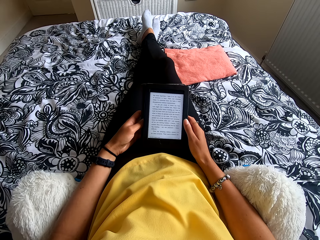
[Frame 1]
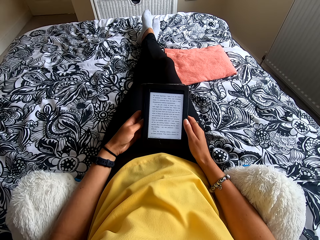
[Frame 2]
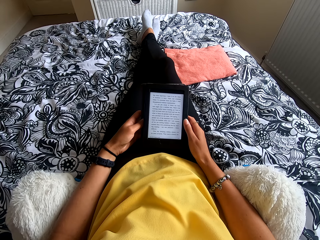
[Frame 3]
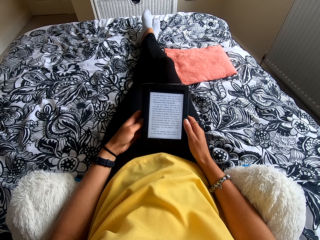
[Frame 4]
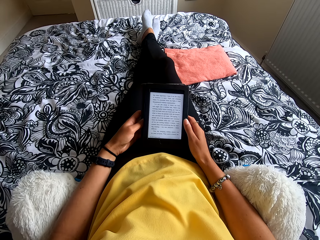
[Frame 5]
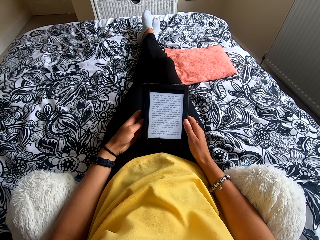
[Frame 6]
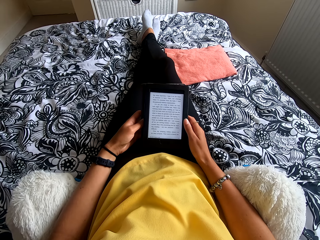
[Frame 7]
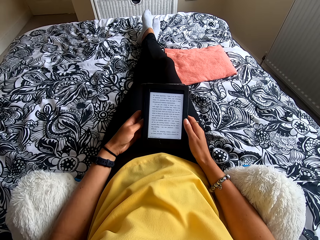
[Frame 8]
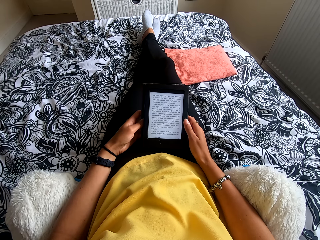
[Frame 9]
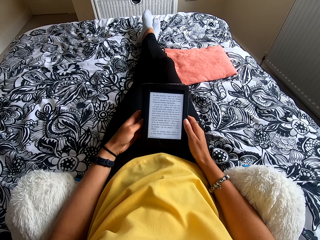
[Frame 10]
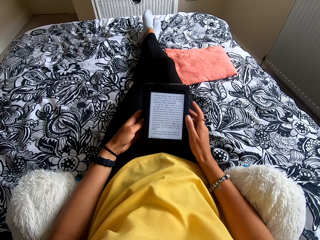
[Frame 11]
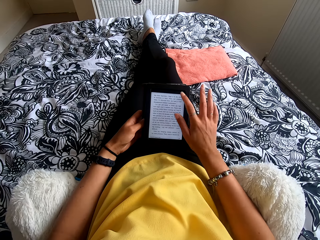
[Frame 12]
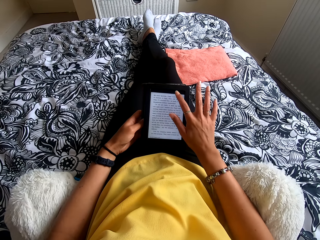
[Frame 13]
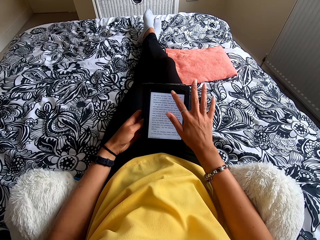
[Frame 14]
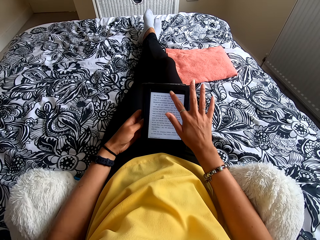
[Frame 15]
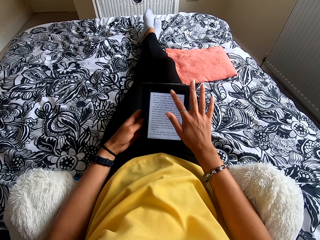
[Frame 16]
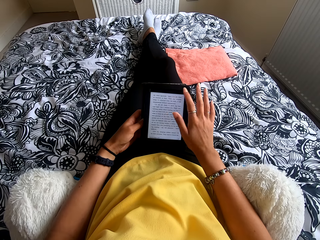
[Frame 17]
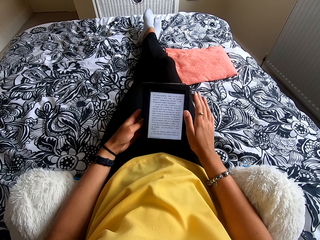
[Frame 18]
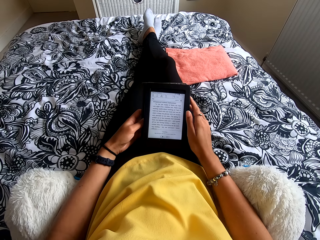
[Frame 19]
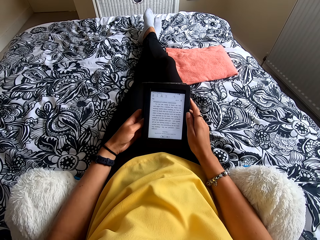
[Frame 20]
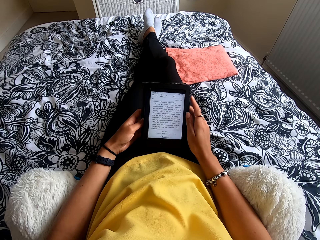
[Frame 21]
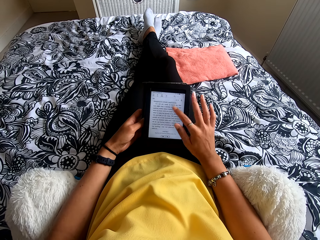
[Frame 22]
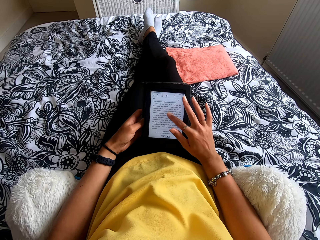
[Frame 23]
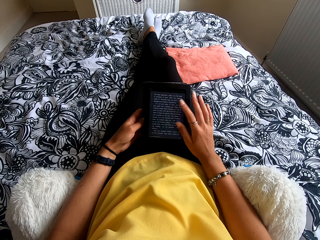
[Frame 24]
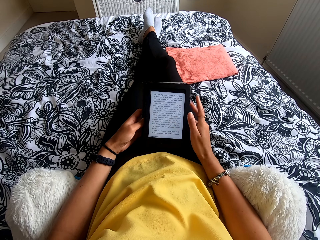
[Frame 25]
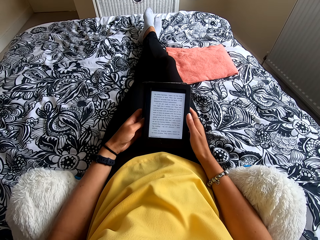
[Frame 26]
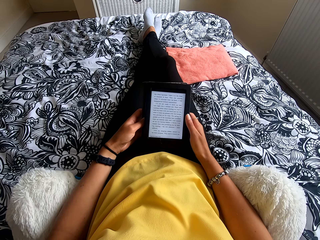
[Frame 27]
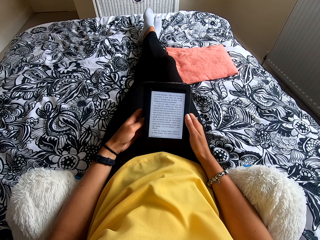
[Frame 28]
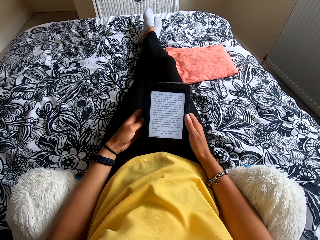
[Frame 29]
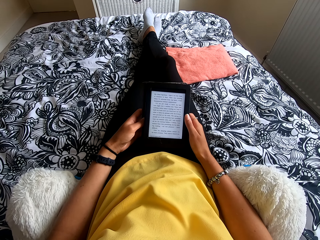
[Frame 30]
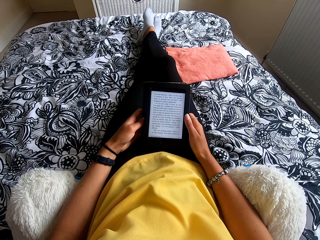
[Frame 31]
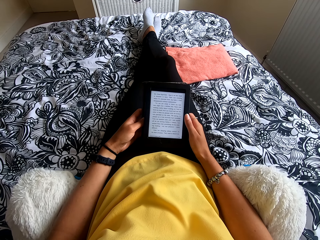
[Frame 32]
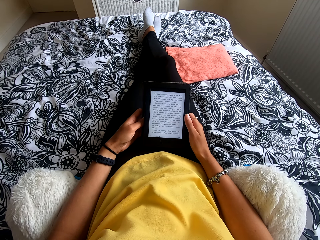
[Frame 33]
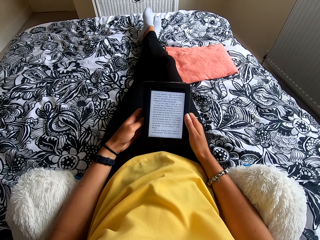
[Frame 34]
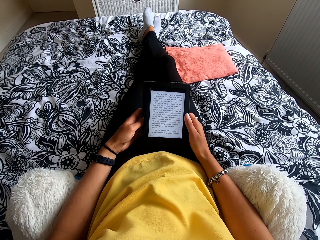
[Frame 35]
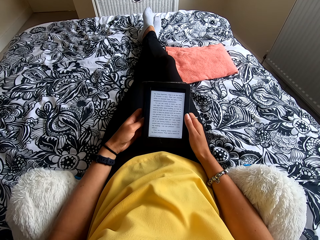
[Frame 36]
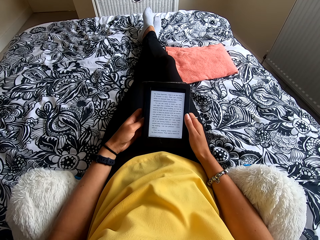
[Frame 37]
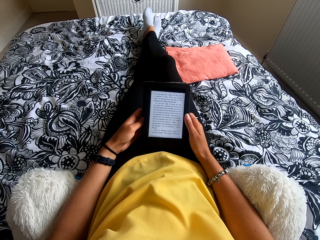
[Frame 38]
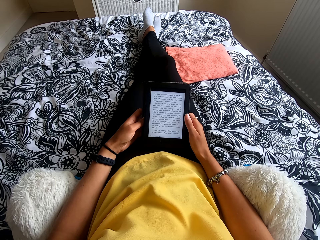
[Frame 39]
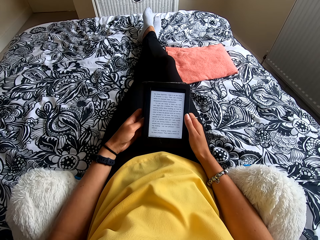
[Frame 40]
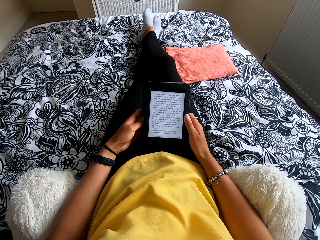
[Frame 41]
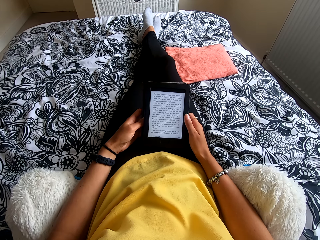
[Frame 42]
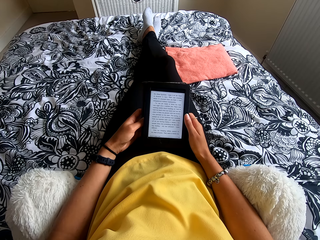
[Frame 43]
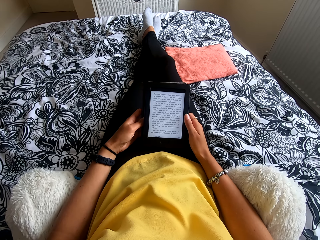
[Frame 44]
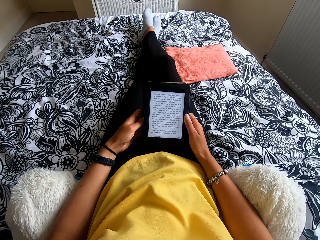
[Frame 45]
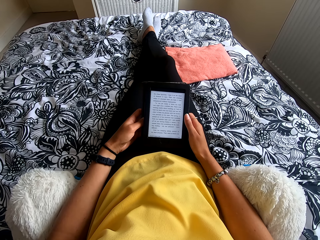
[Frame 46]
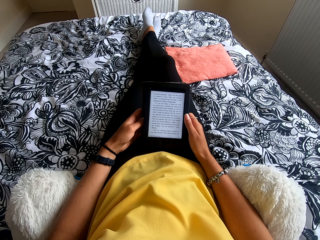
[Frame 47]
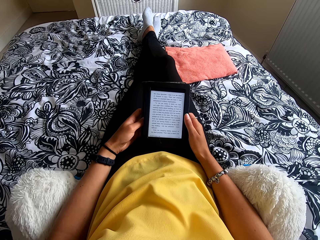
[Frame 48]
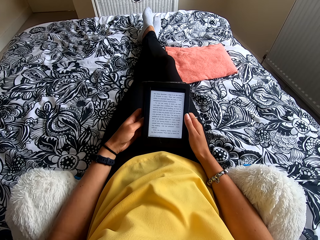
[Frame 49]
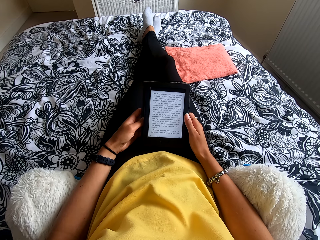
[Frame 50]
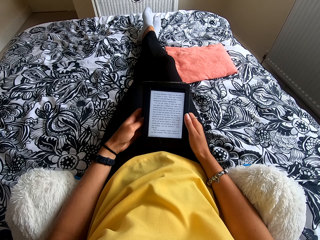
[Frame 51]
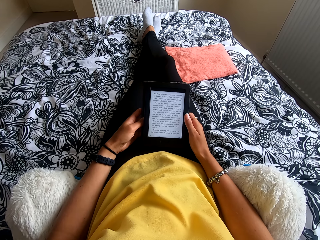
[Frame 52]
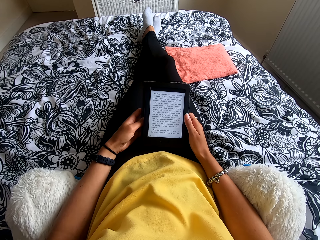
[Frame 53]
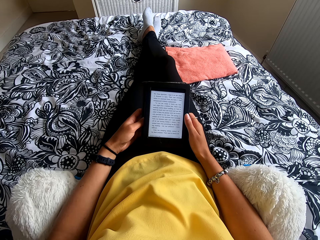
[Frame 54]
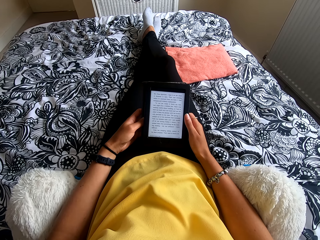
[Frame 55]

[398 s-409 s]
The camera wearer operates the tablet or ebook reader. They press the ebook reader. They look at the tablet.

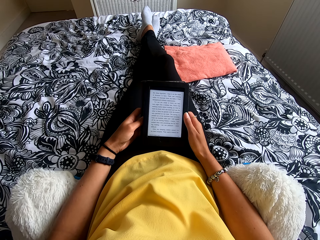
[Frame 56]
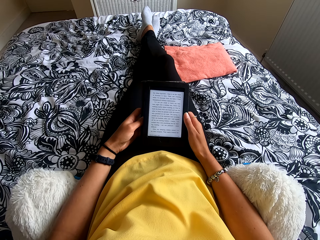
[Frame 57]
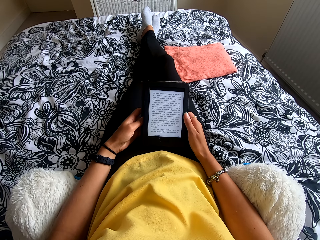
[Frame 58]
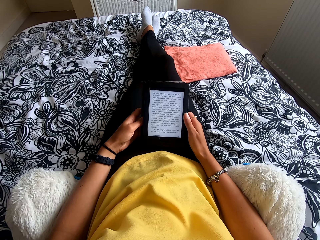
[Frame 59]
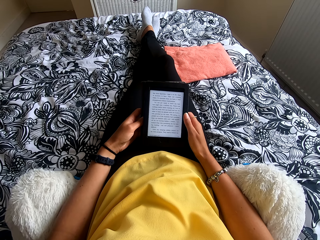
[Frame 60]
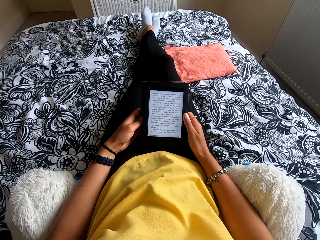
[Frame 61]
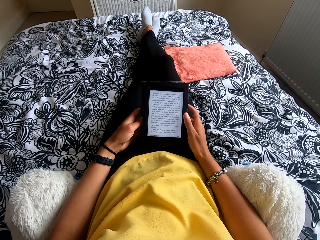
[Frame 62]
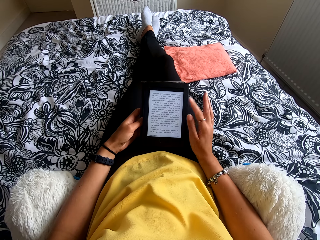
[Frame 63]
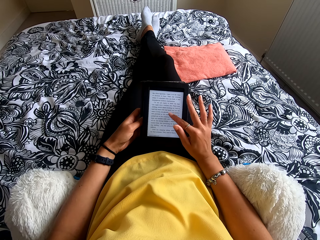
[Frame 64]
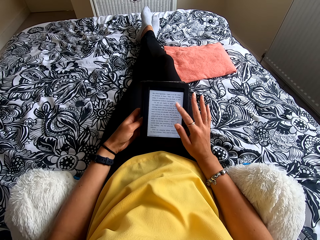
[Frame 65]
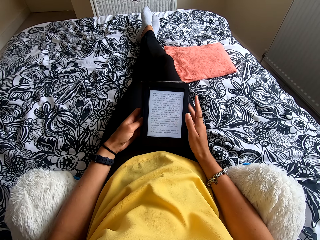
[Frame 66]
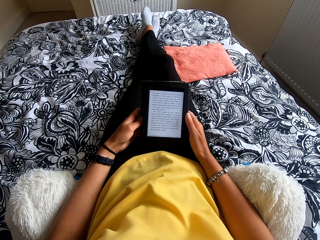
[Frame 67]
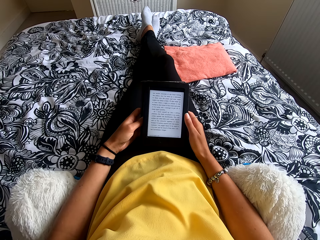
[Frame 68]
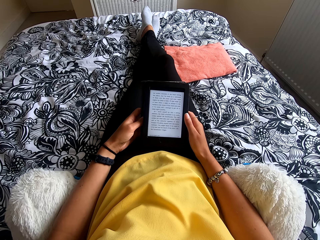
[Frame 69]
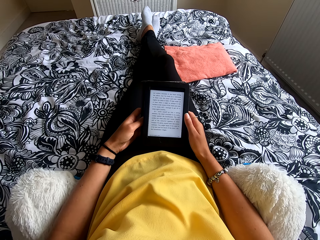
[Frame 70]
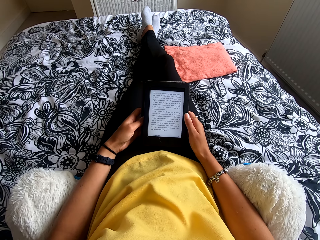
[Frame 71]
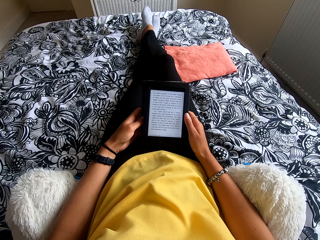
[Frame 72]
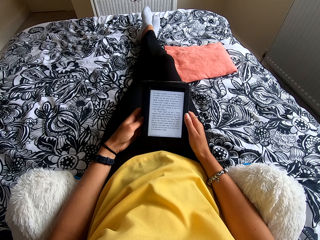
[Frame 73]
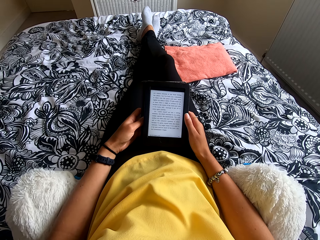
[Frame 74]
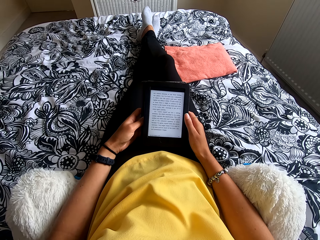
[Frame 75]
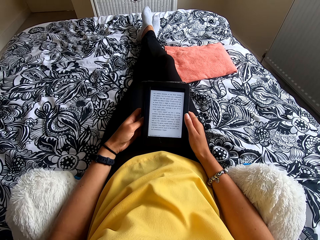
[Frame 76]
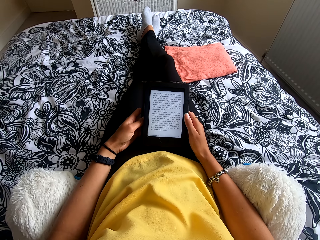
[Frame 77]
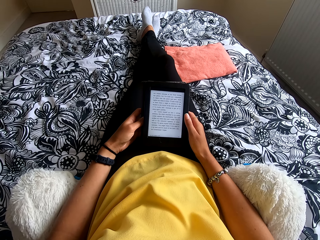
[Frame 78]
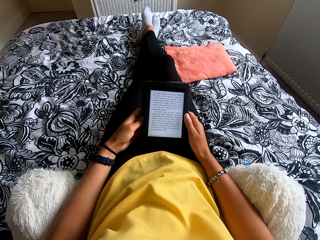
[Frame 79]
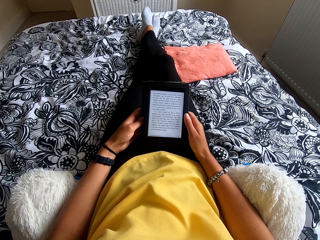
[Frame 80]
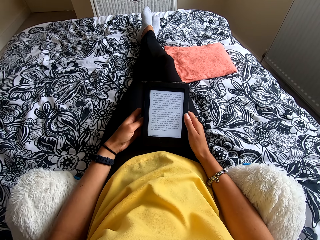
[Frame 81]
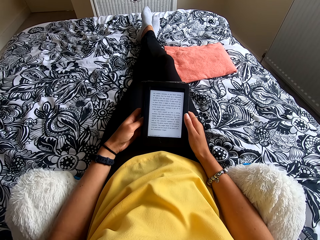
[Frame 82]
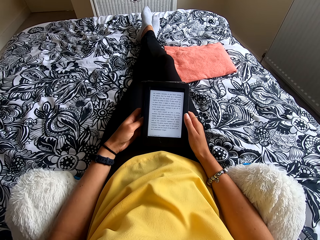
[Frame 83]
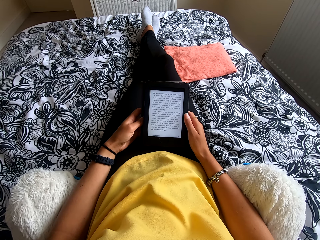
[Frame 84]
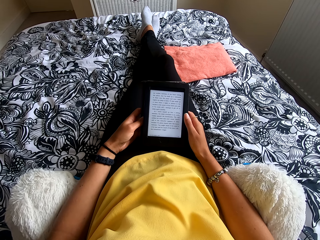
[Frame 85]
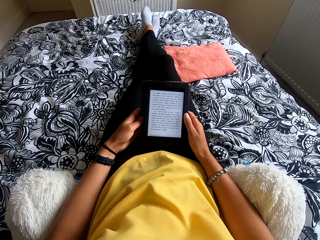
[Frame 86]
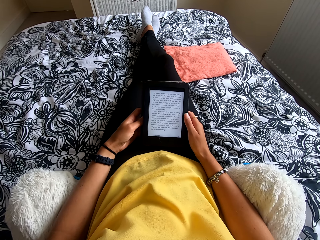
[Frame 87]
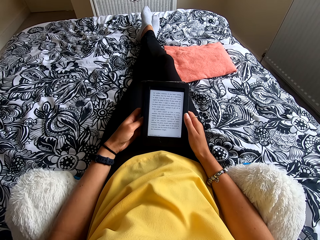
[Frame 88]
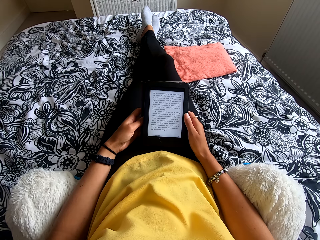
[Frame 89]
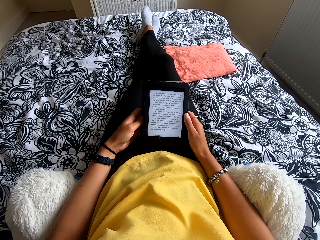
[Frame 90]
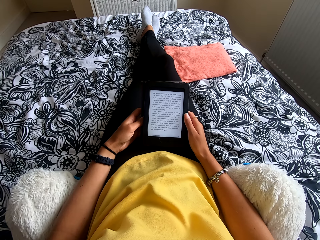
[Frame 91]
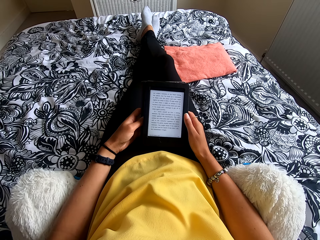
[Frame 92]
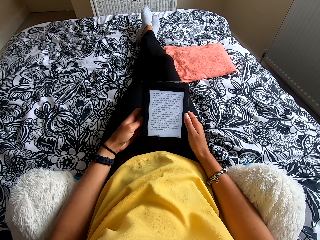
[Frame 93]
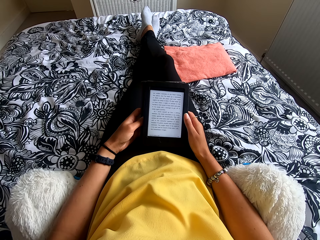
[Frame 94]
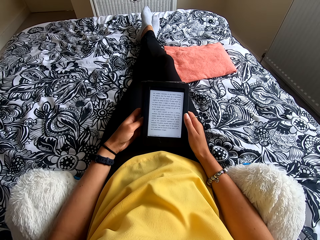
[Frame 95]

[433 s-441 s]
The camera wearer operates the tablet or ebook reader. They press the ebook reader. They look at the tablet.

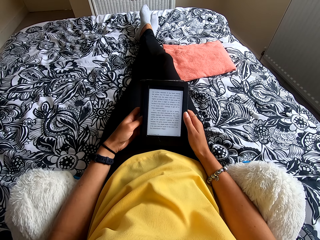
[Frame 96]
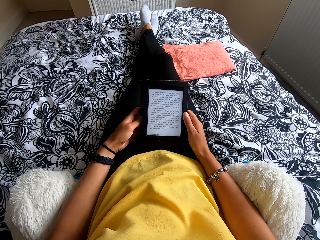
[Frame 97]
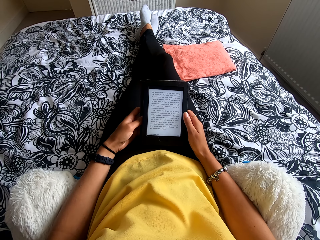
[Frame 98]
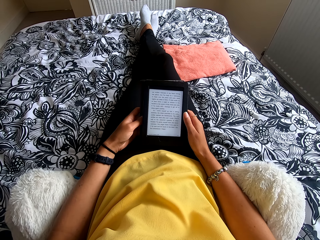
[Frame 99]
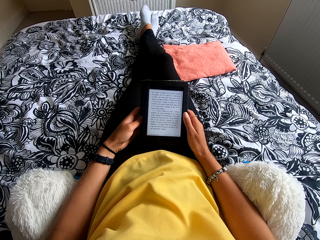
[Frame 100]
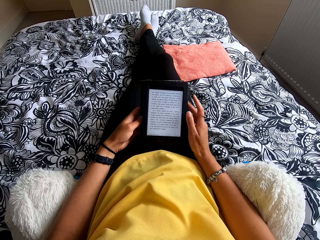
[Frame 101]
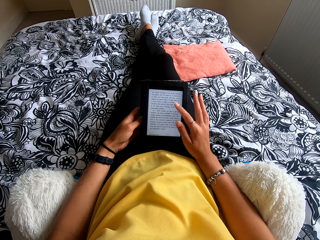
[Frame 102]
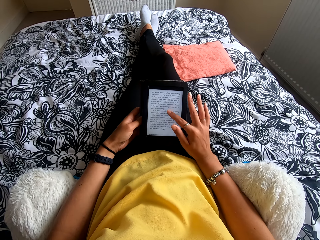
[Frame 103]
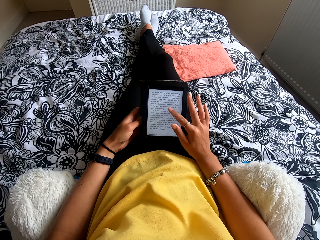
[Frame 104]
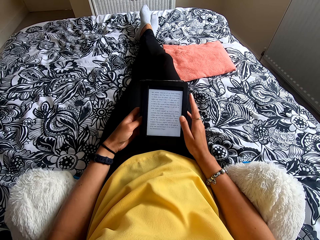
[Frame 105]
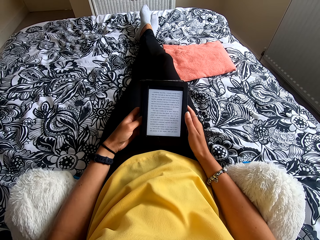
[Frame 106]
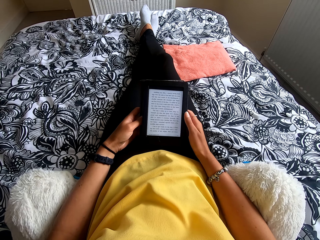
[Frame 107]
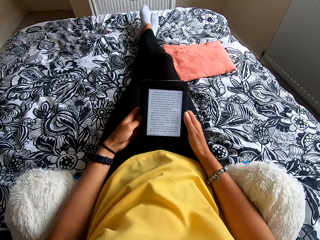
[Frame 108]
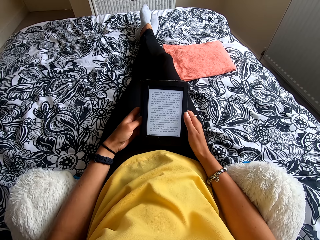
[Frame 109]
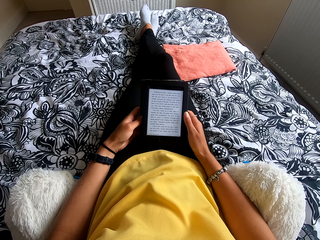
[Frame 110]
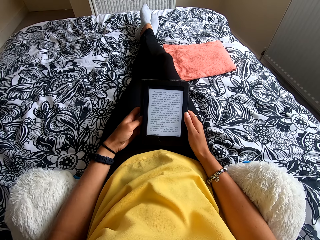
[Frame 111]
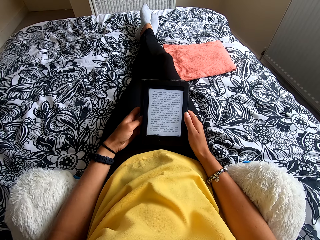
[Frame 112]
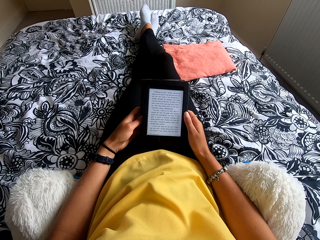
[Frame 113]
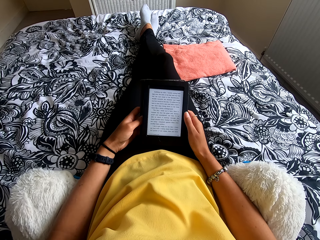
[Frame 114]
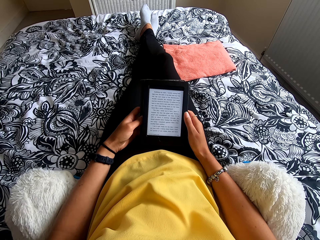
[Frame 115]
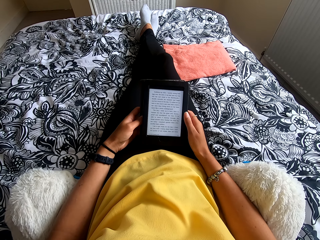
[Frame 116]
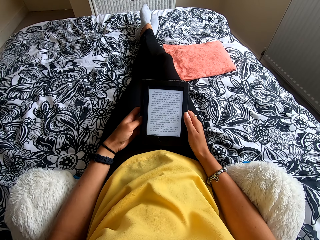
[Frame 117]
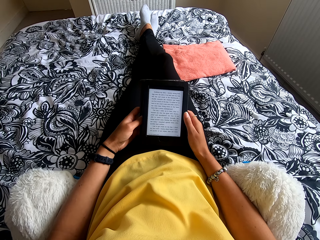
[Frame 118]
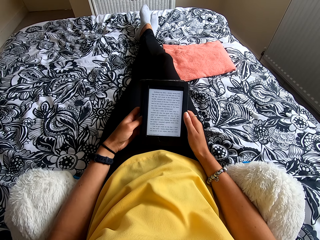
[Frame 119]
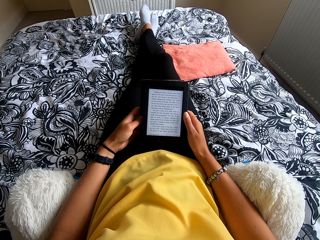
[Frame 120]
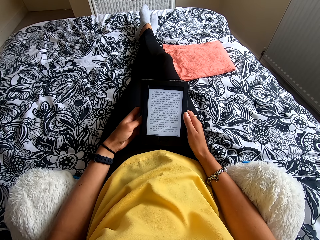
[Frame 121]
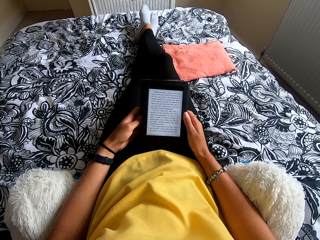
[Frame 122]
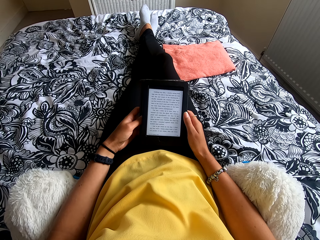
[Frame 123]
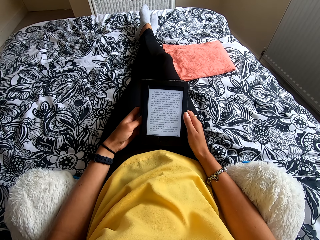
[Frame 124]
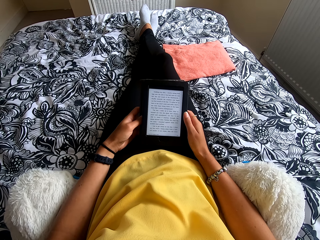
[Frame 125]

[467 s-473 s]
The camera wearer operates the tablet or ebook reader. They press the ebook reader. They look at the tablet.
